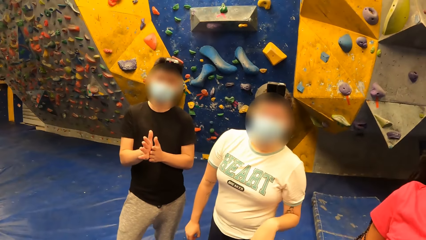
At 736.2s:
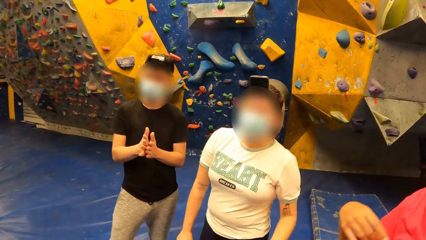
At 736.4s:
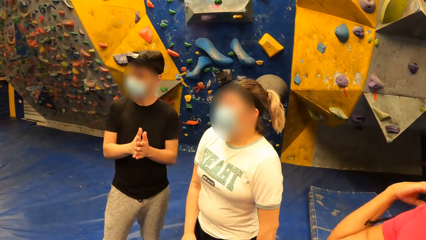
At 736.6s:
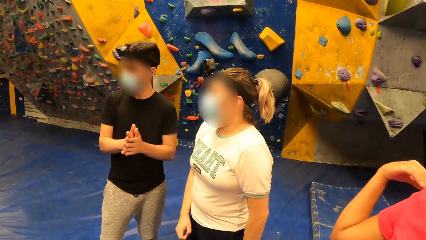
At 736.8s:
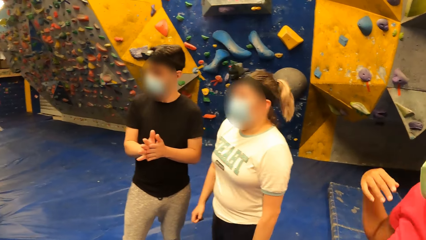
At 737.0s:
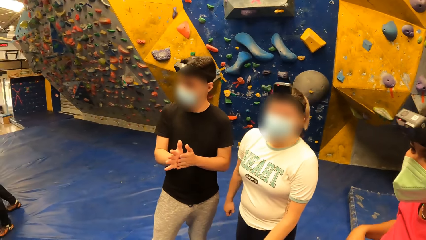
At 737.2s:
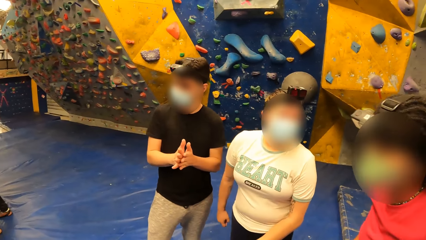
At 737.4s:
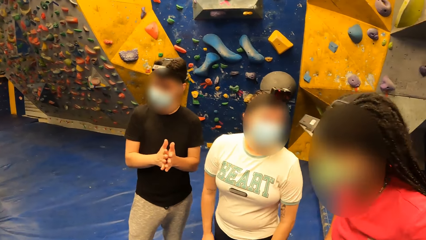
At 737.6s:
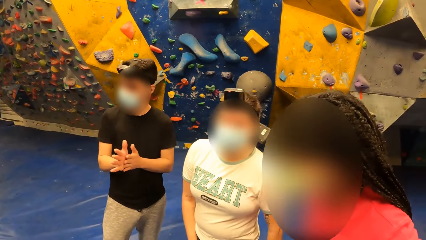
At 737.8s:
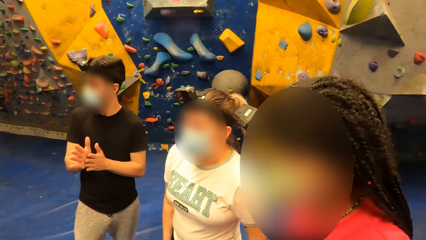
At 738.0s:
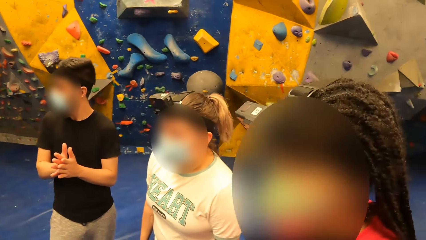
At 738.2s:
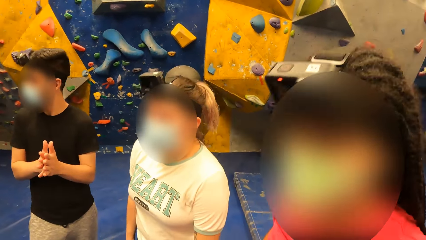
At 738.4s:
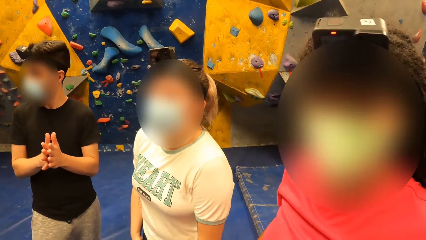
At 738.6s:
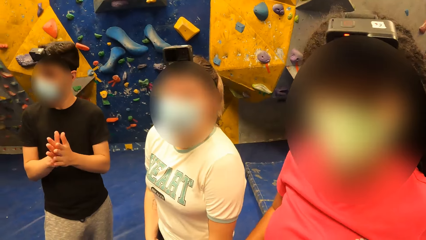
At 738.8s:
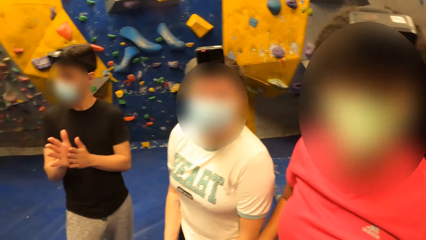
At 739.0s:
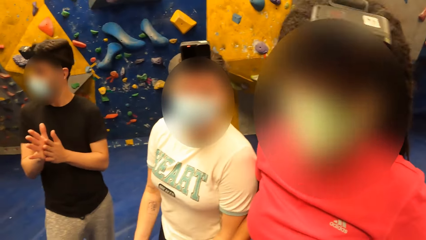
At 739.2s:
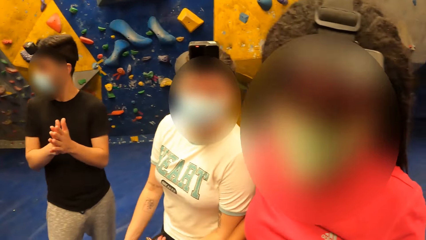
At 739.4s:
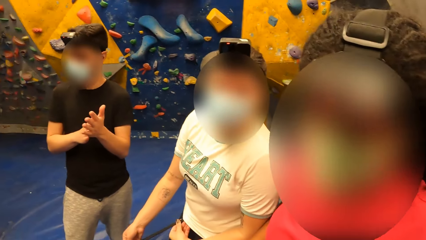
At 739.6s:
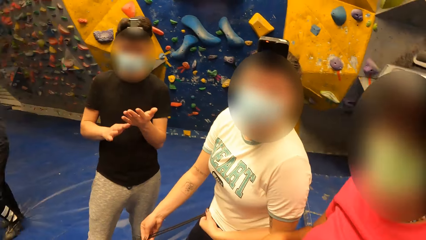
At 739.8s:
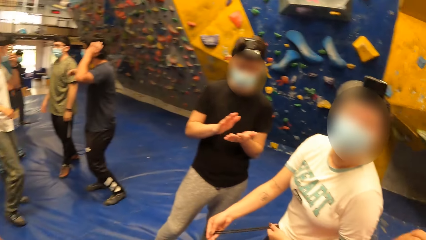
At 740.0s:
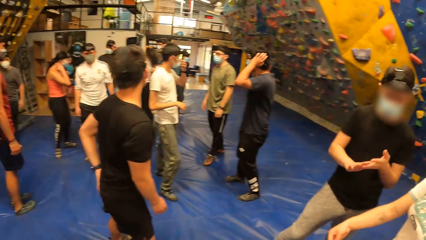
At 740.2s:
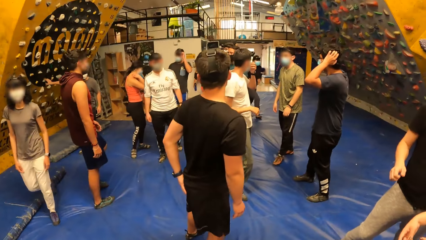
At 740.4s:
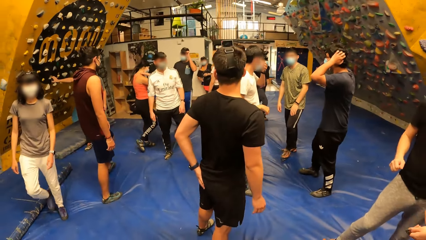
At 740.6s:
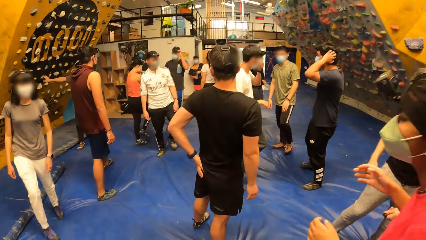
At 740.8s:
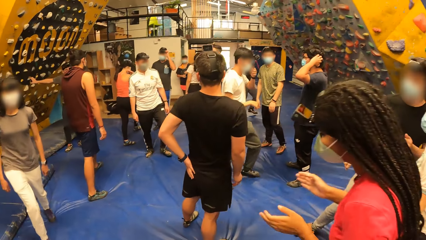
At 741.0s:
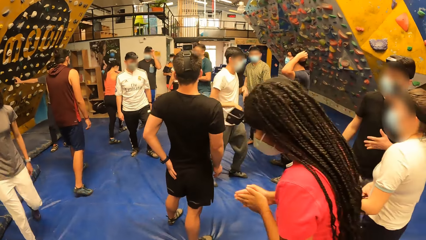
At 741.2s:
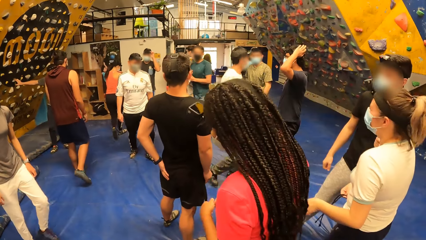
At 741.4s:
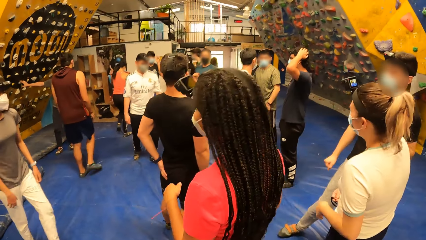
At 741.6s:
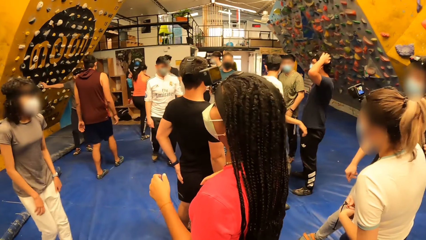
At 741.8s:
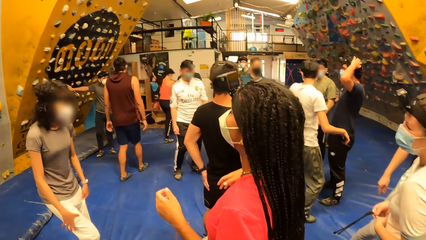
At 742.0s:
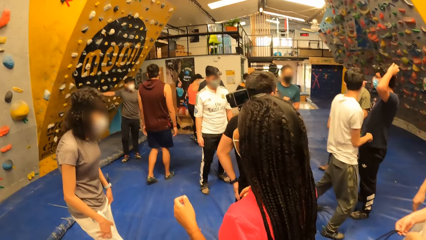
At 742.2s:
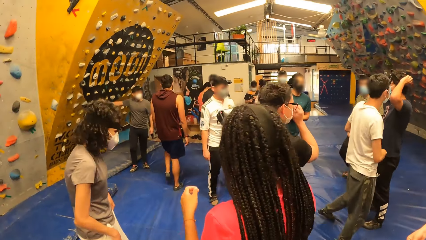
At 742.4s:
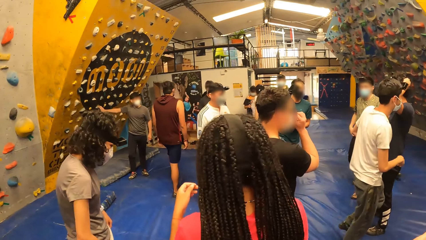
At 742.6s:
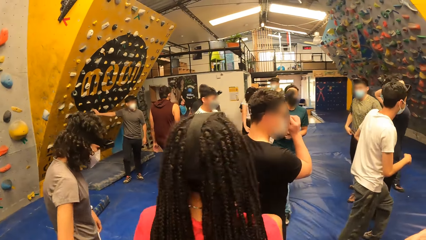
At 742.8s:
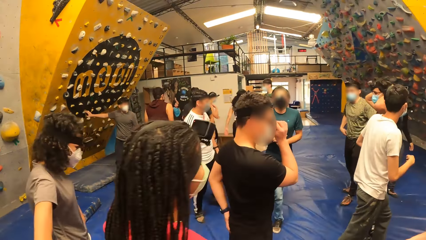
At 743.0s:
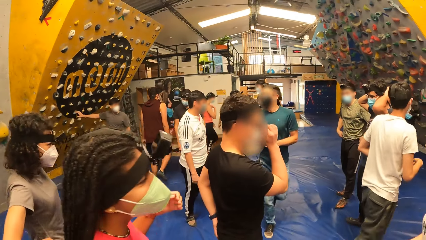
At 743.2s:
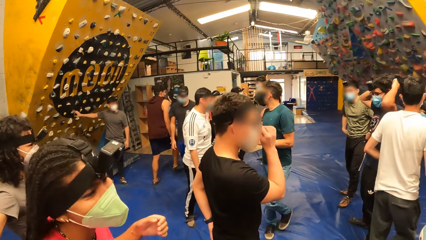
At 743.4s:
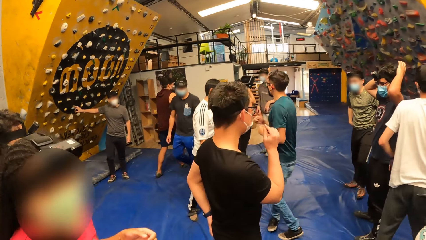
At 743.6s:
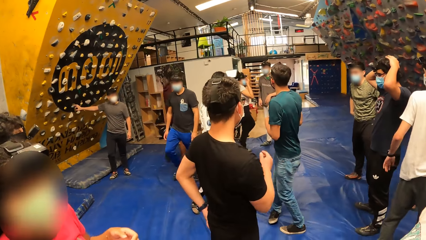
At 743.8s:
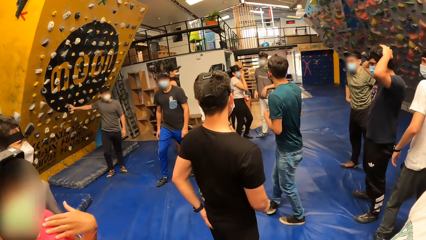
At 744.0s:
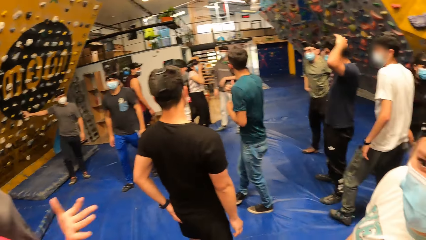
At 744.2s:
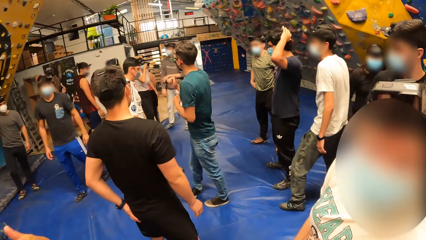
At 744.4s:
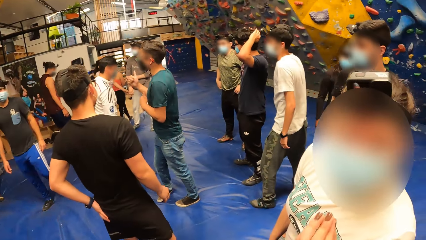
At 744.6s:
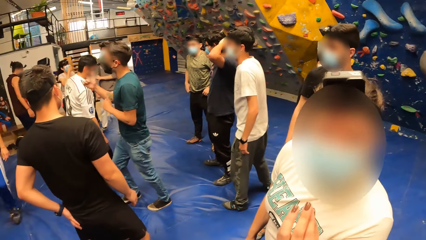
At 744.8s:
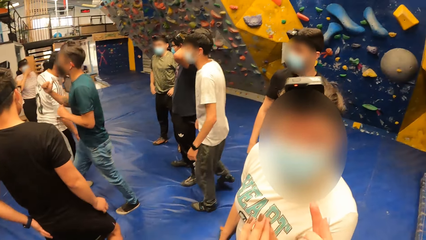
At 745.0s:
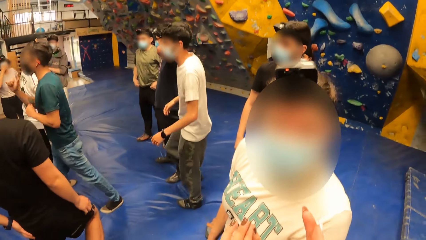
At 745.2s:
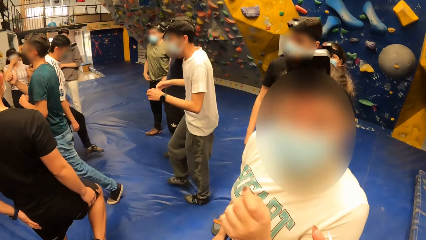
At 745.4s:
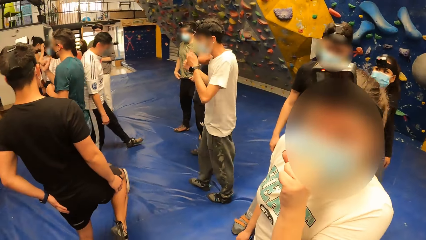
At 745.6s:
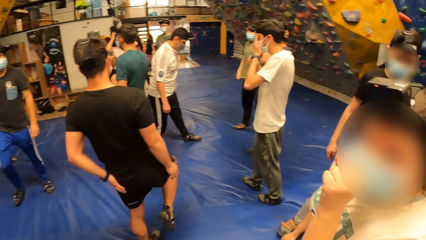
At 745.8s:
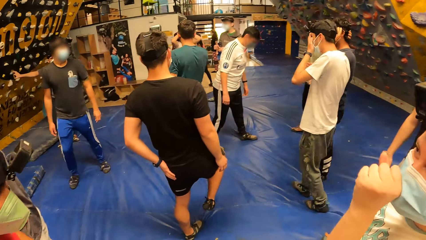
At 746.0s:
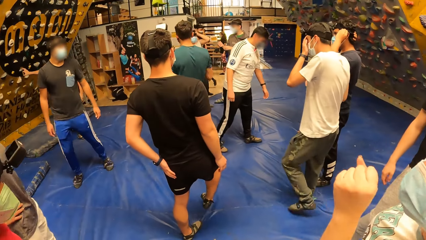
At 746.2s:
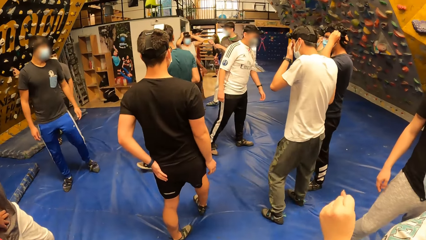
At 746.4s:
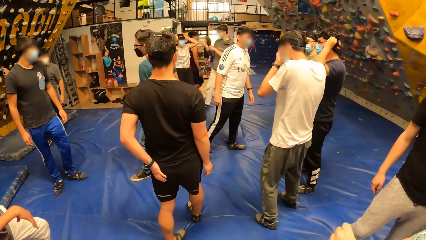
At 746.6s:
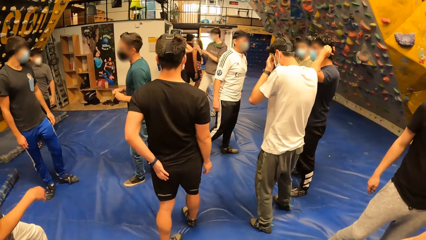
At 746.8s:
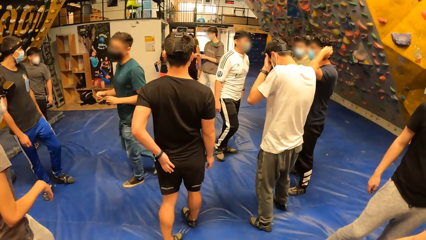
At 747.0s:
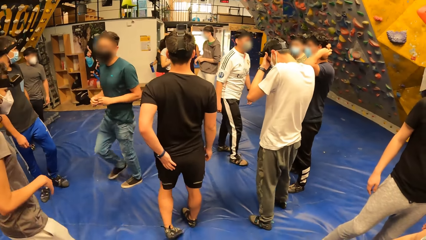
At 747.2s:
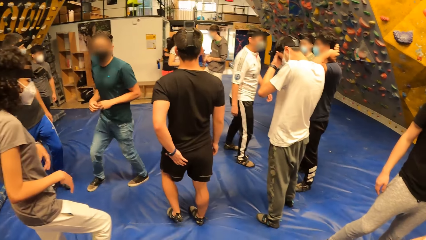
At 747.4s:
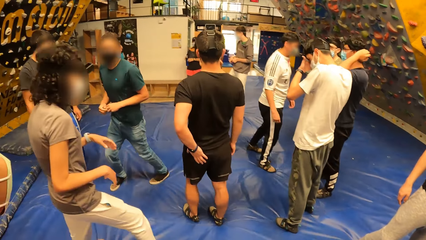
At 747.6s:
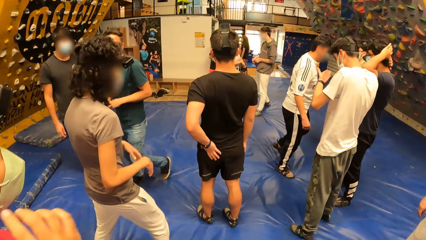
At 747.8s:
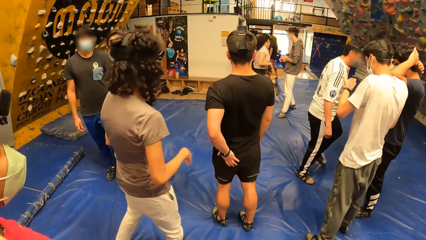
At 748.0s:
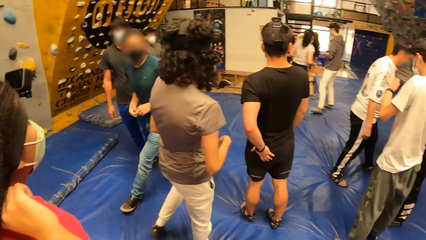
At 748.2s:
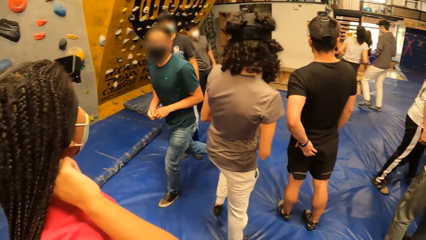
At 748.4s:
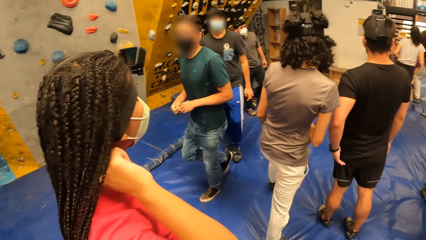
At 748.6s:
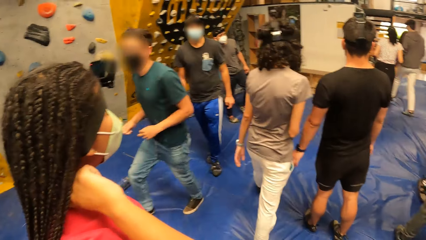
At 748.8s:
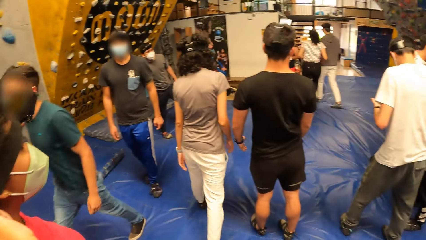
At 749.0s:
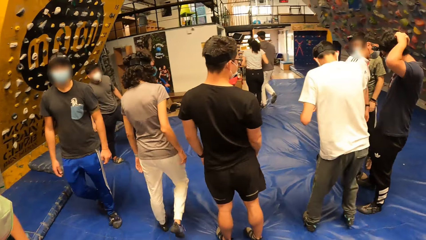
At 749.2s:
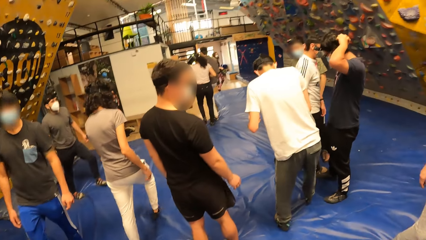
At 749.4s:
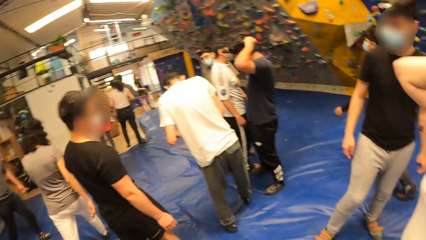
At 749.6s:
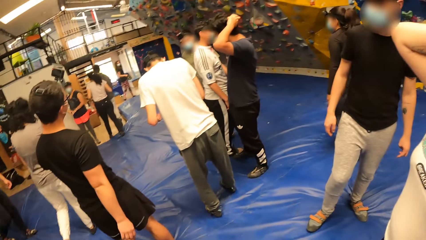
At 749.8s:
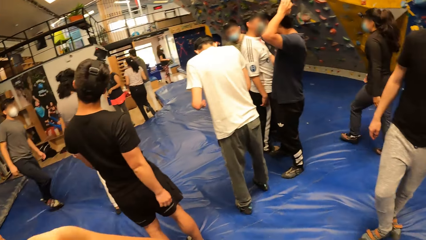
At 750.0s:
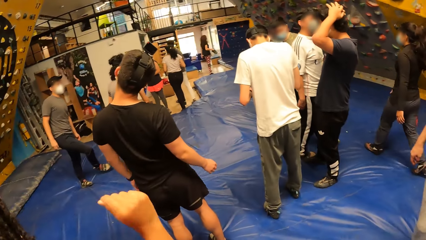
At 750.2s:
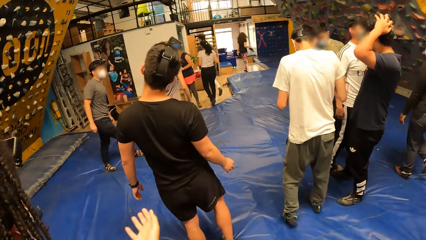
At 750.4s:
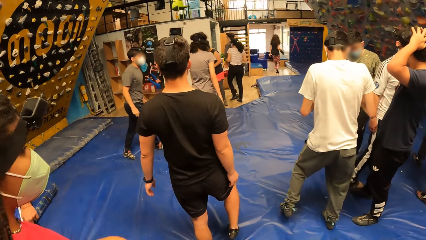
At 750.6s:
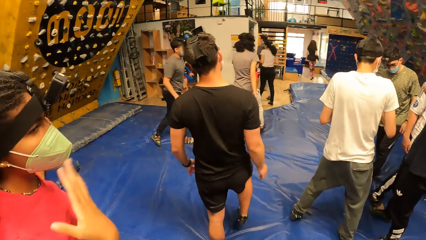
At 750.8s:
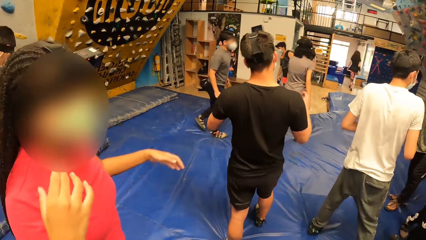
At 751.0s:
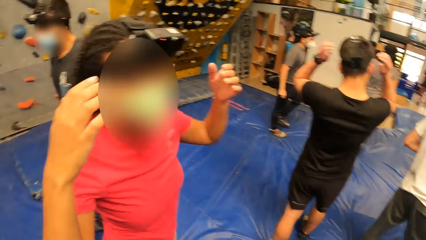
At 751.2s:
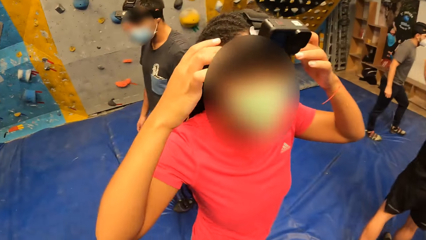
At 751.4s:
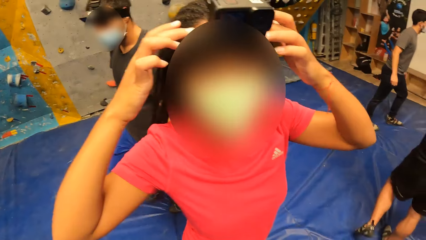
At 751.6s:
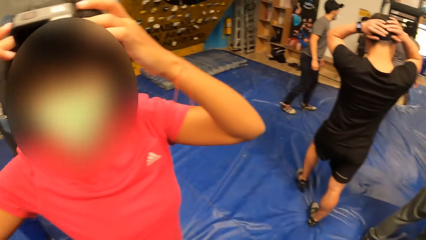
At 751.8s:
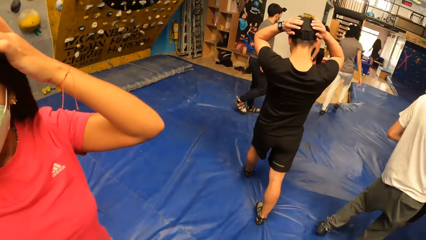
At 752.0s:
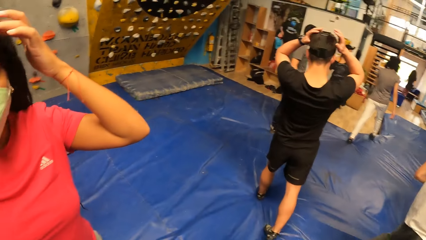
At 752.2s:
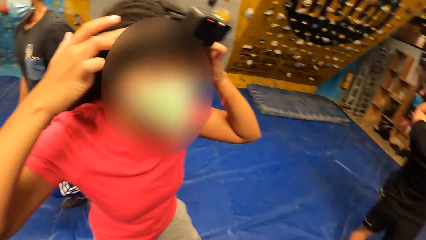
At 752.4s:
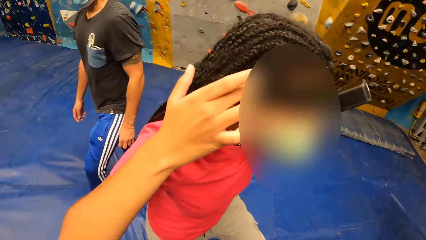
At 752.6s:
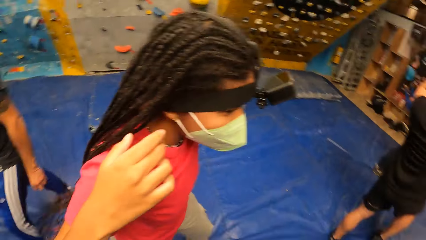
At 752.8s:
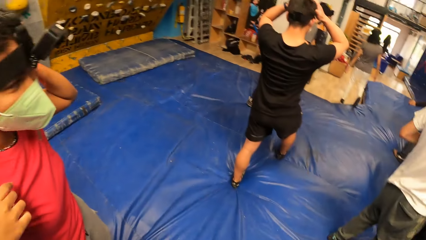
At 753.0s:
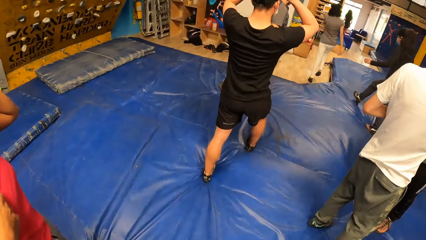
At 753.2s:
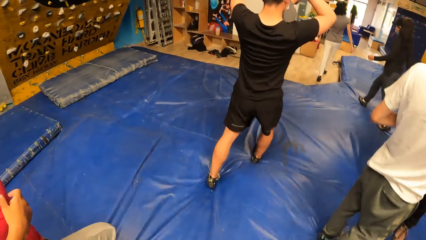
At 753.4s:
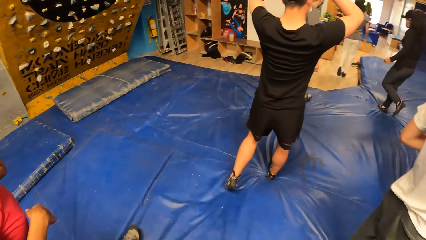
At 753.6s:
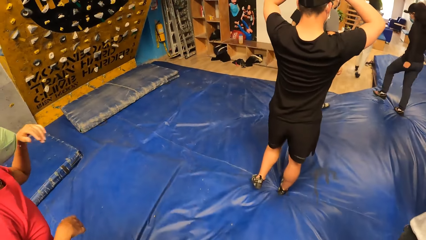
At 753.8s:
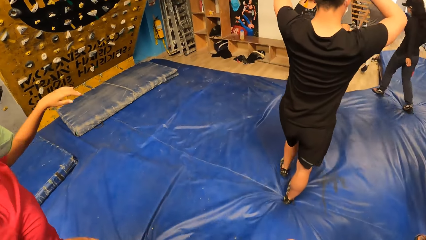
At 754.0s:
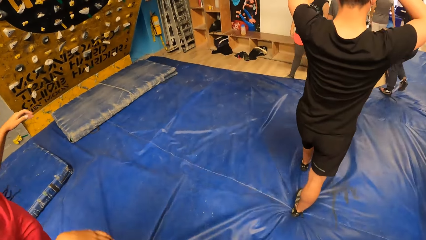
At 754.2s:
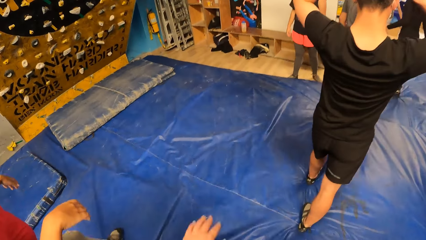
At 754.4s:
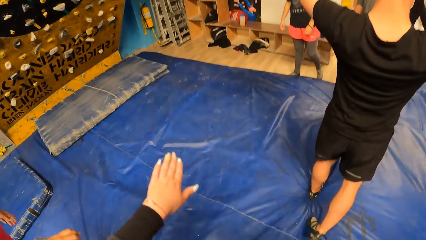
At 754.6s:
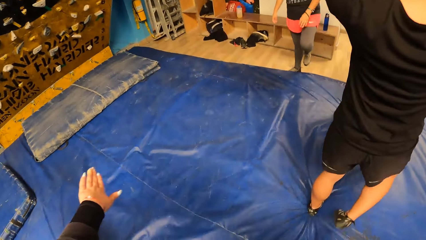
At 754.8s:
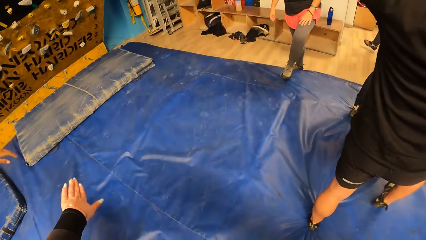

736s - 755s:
The camera wearer interacts with the friends. A man touches the face with the right hand. The camera wearer interacts with a woman. A lady walks in the room. The camera wearer stares at another lady. They interact with another woman. The second lady touches the camera. The man touches the camera.
